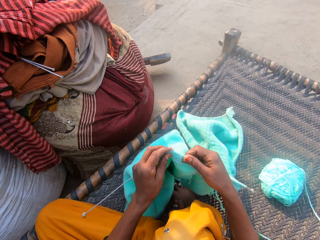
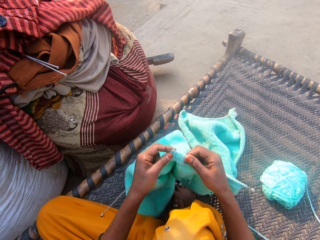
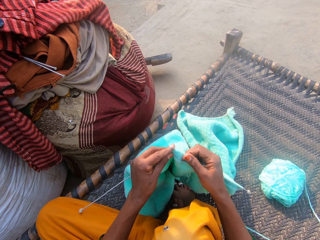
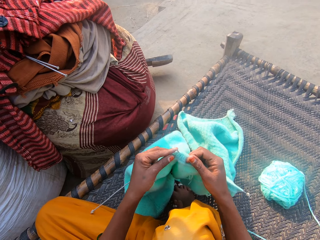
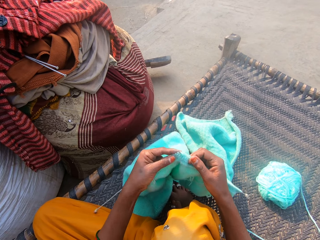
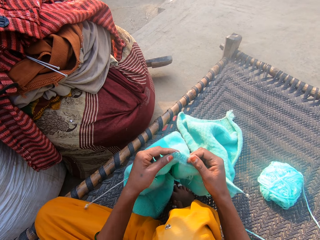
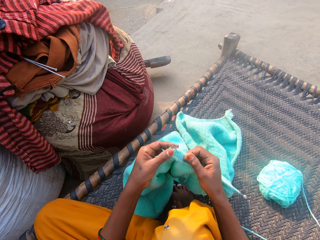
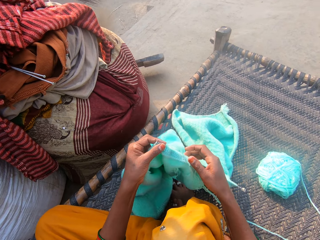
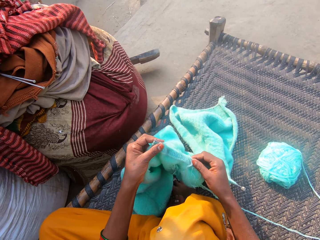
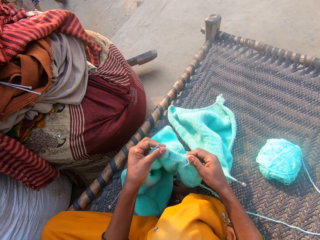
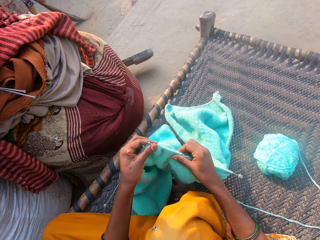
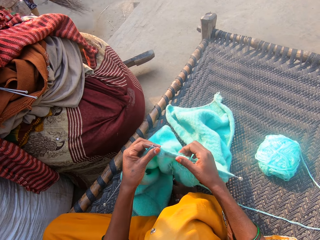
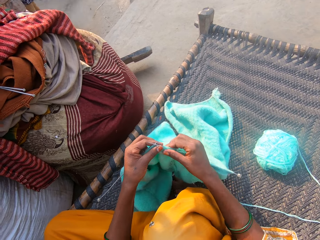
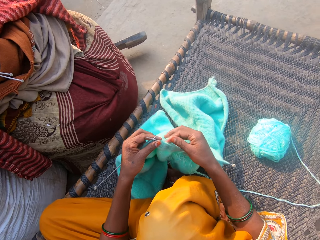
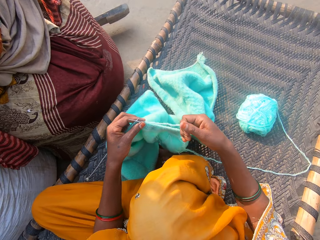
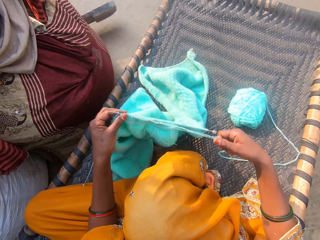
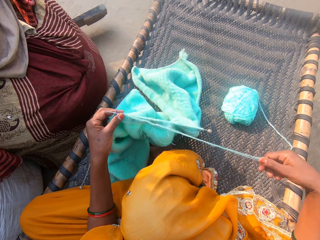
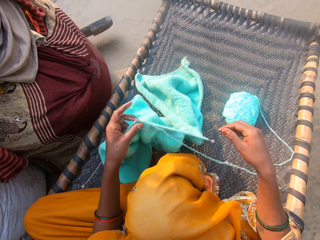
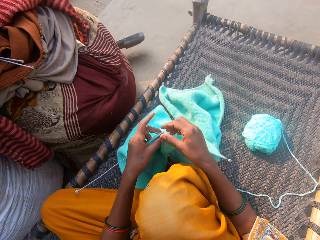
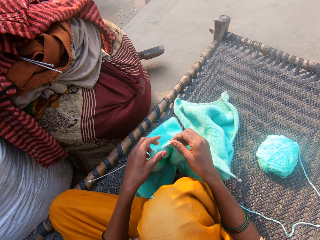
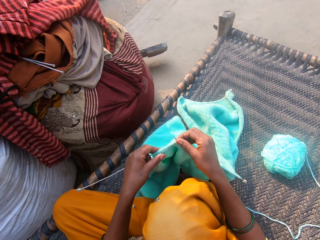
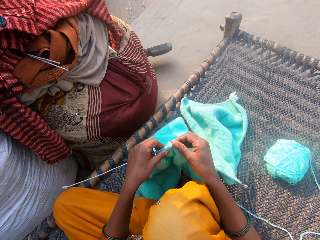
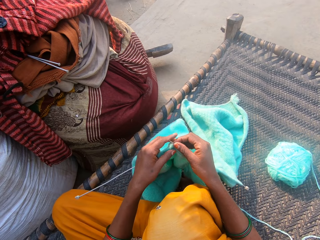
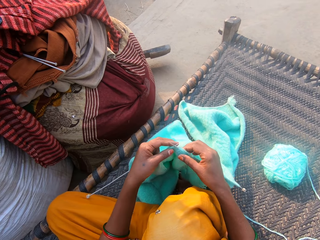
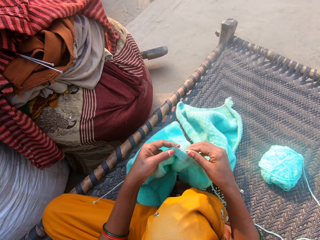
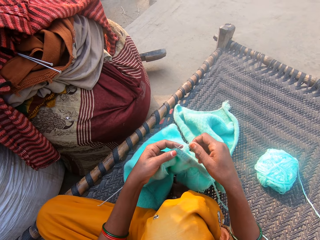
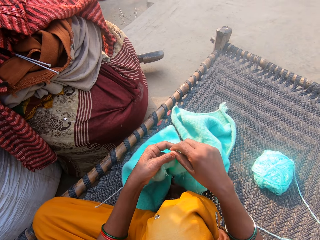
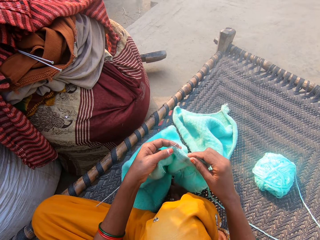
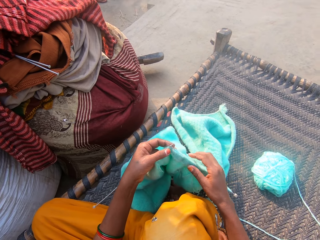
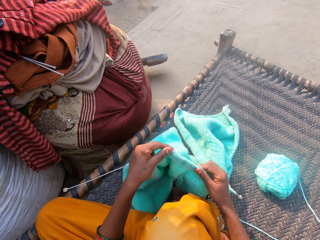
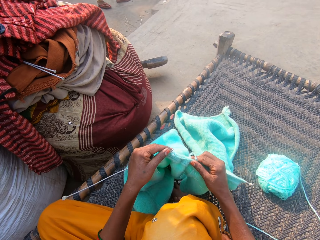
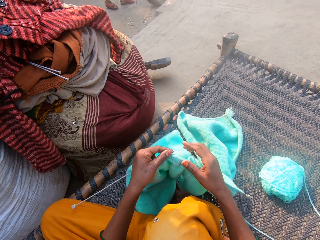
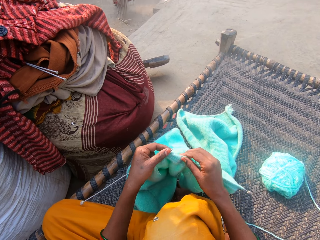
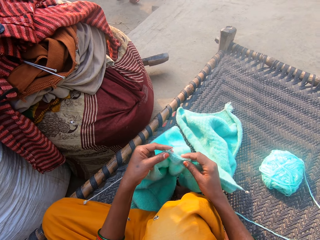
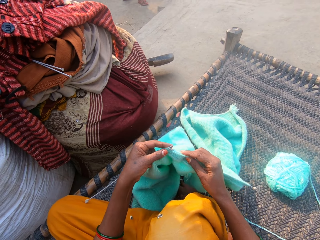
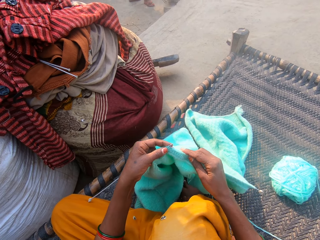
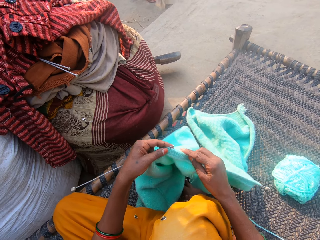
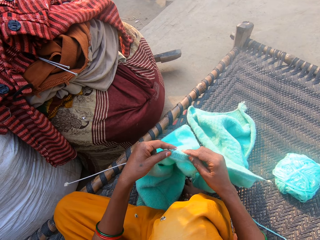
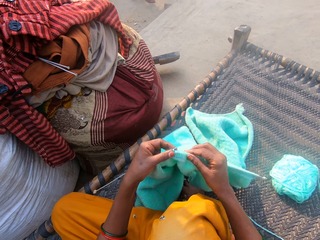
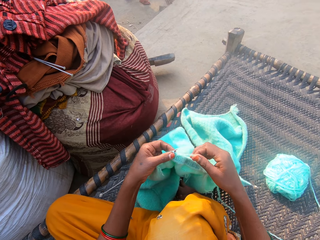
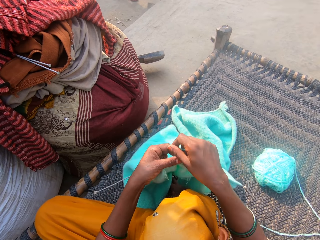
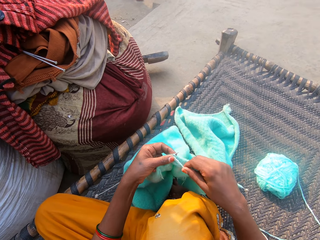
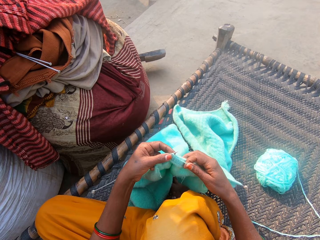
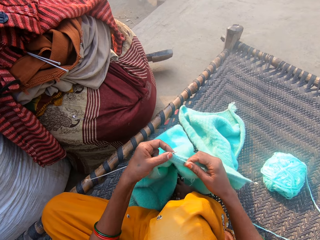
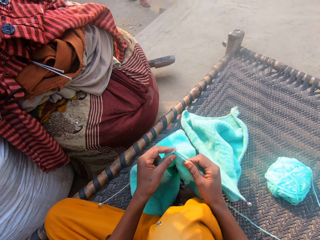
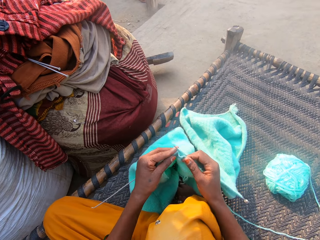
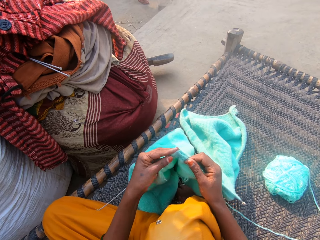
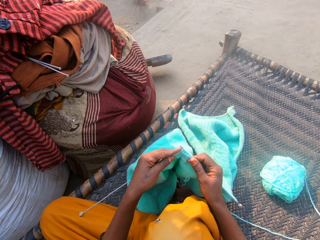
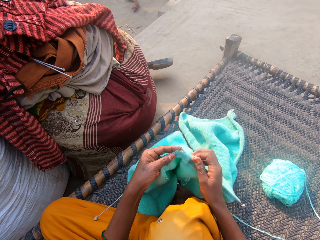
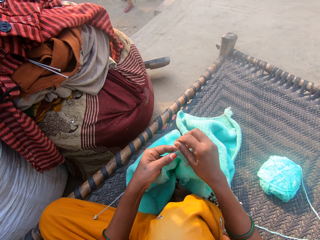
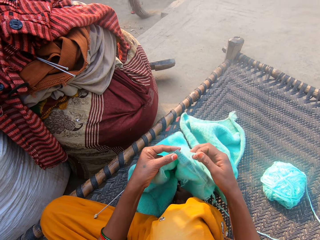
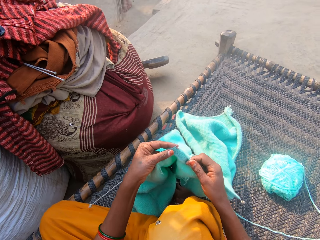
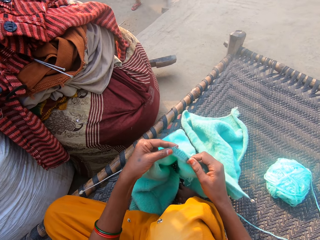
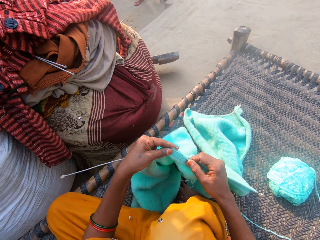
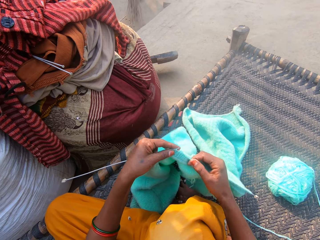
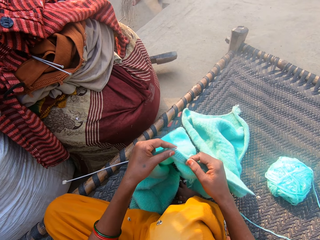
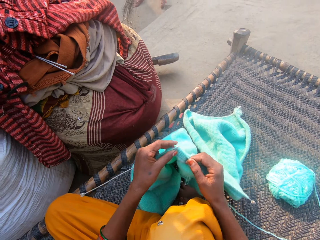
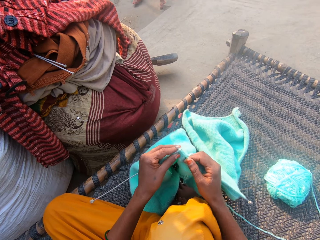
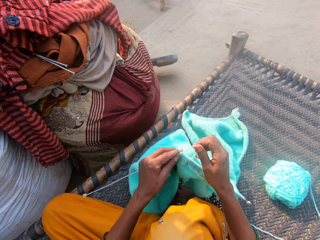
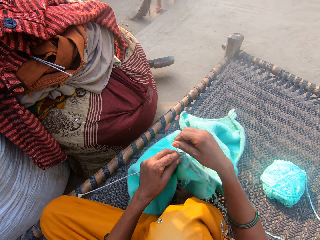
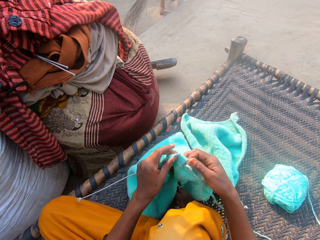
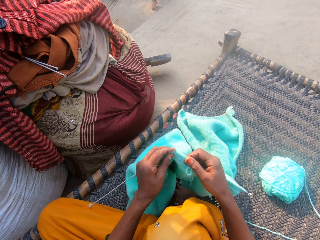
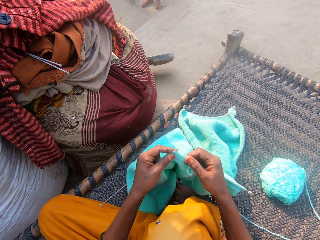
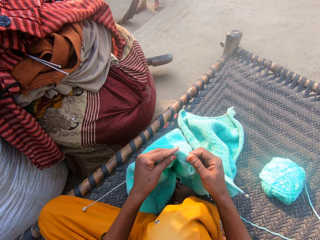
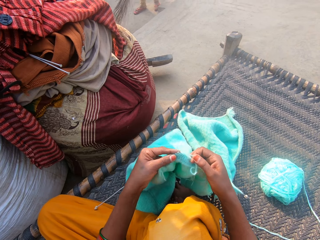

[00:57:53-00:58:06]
The camera wearer adjusts the cloth on the needle with her right hand. She adjusts the wool with her right hand. She pulls the thread. She adjusts the cloth on the needle with her left hand. She knits the cloth with the needles and the wool. A boy sweeps the floor with the broom.

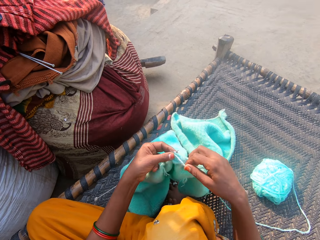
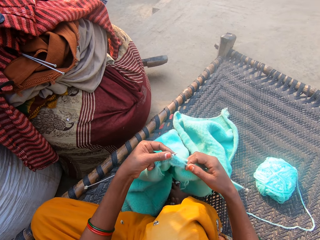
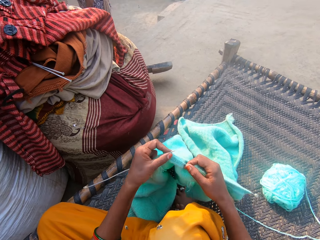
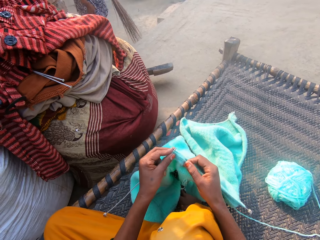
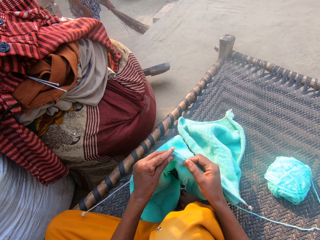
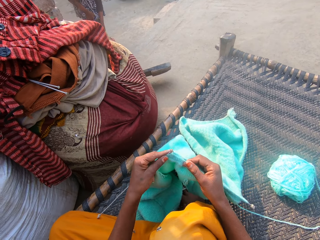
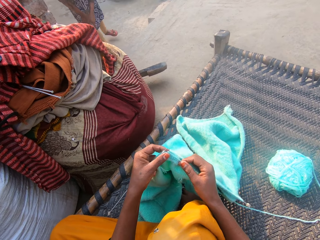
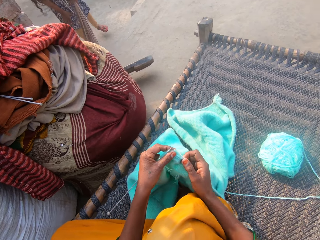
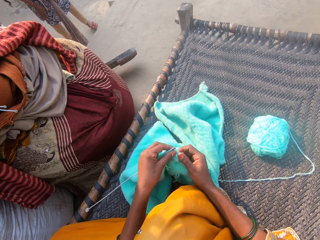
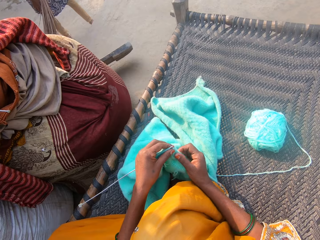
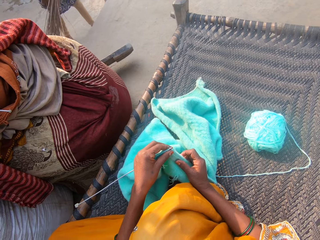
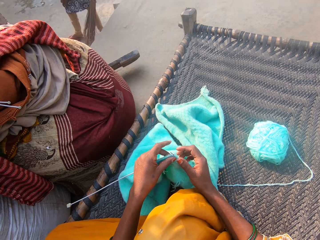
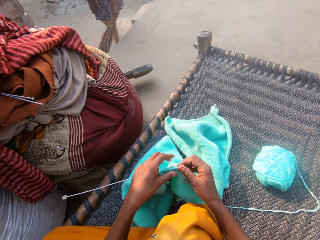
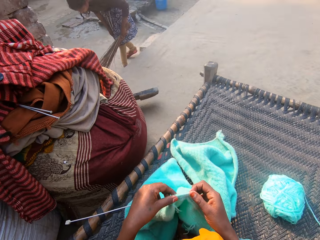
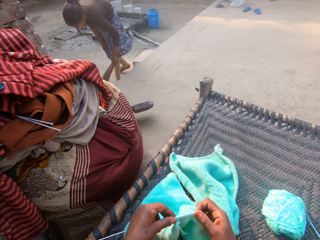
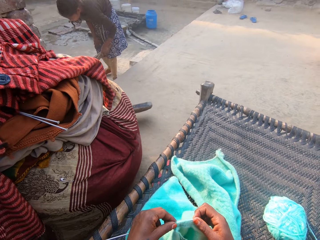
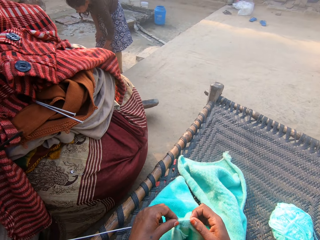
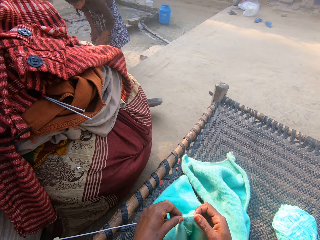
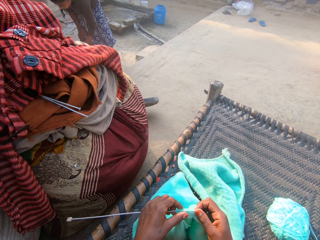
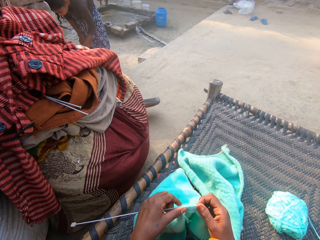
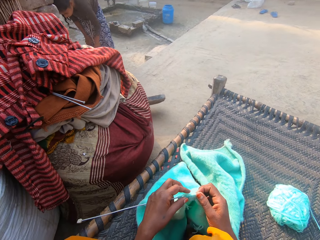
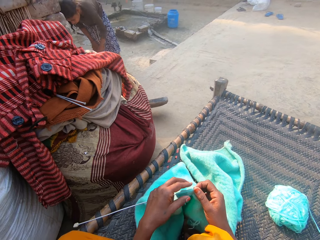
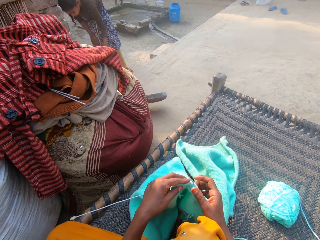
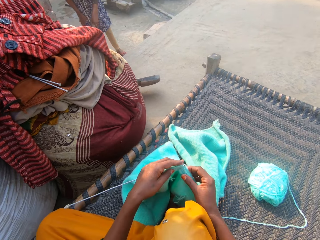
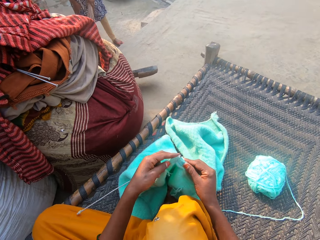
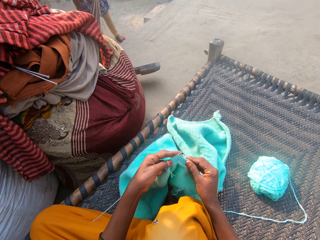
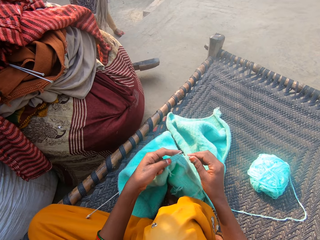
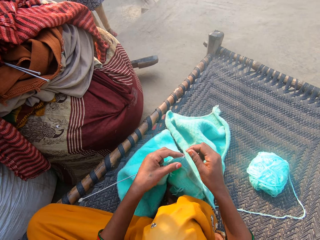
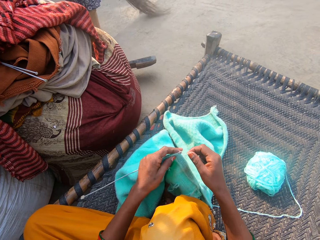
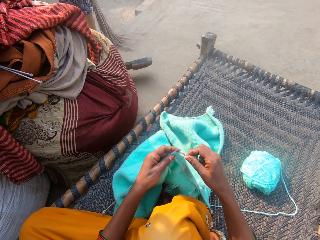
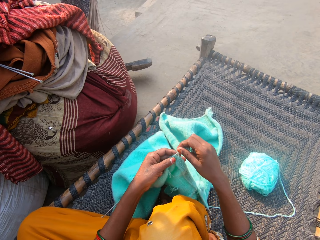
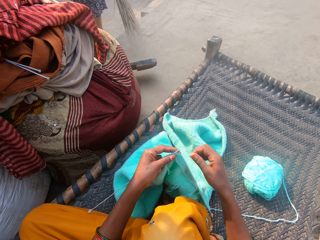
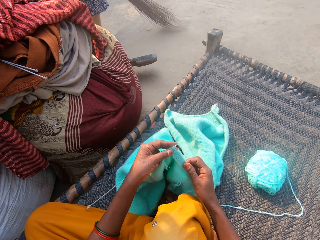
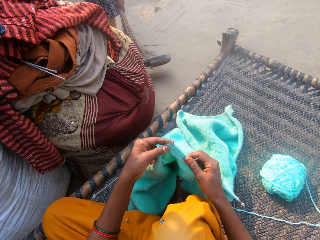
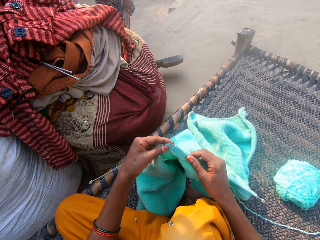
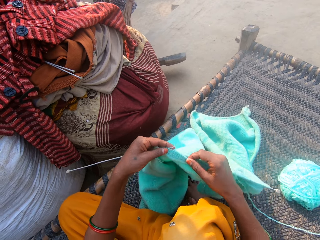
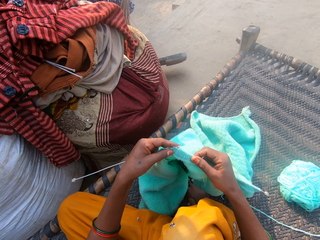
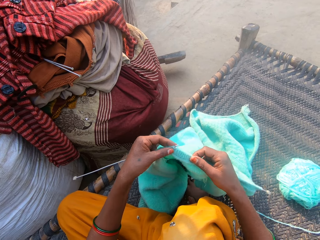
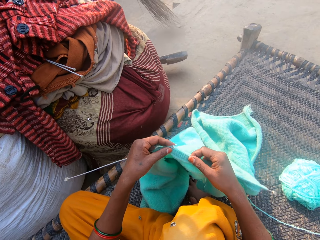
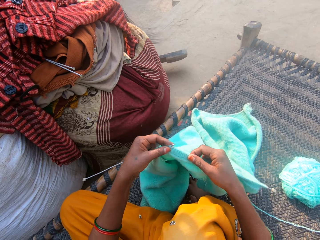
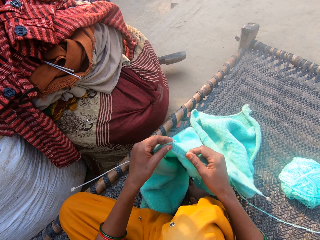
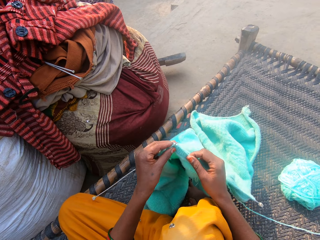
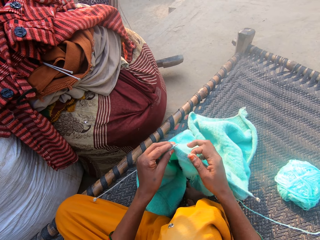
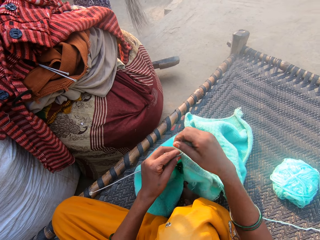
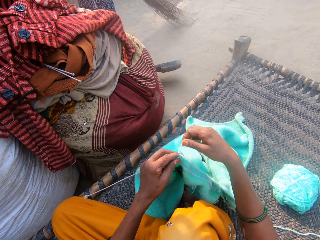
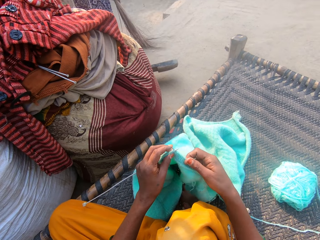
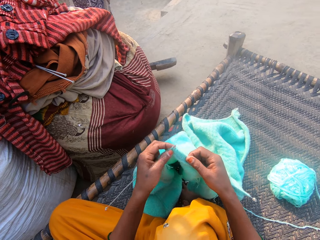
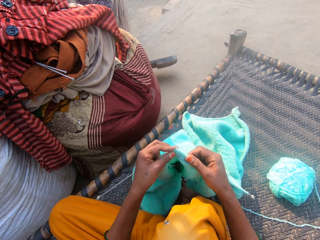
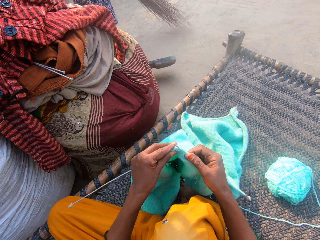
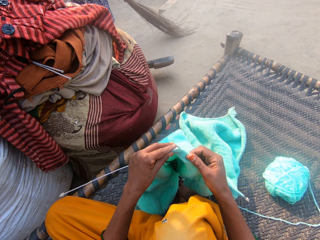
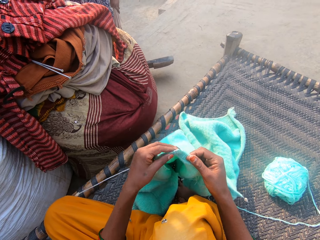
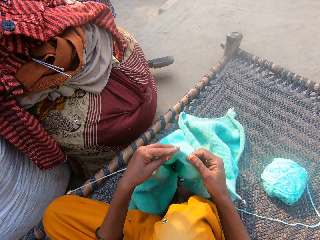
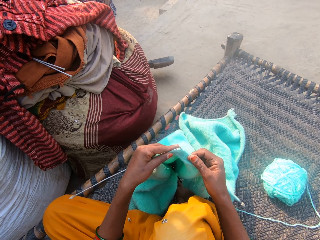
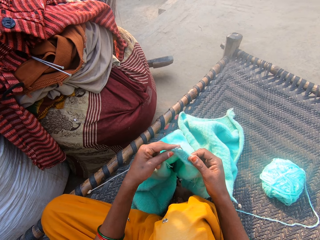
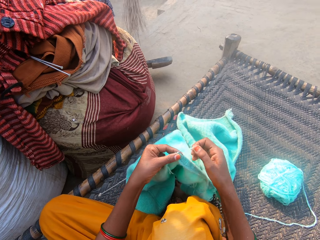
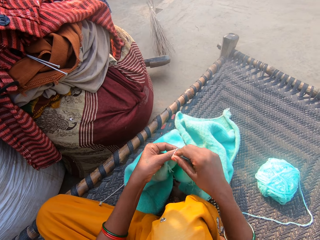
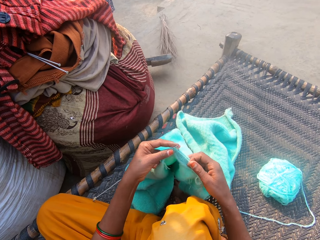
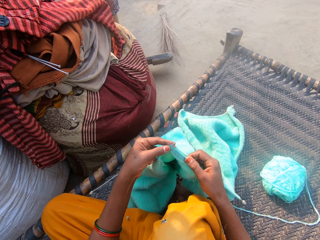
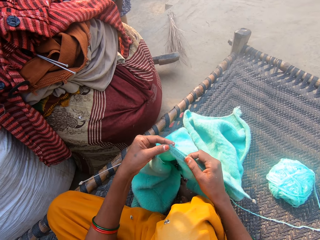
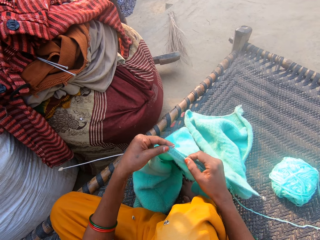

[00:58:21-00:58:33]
The camera wearer adjusts the sweater on the needles. They pull the knitted wool away from the needle. They stare at a girl. They knit the sweater with the pair of needles and the yarn. They talk to the girl. They knit the wool with the knitting needles. The girl drops the African broom on the ground.
